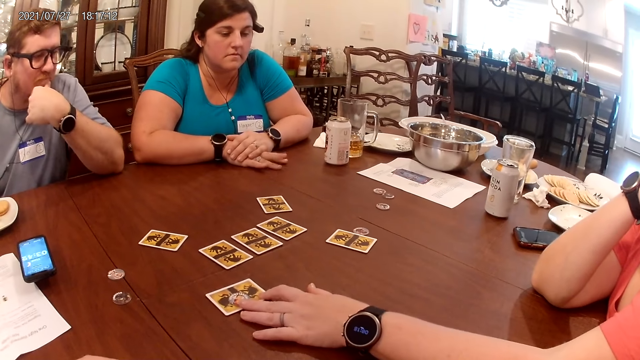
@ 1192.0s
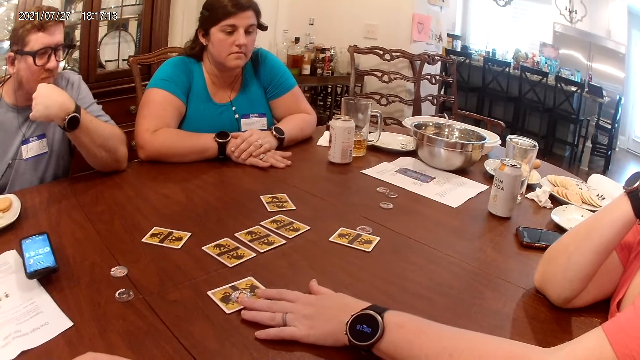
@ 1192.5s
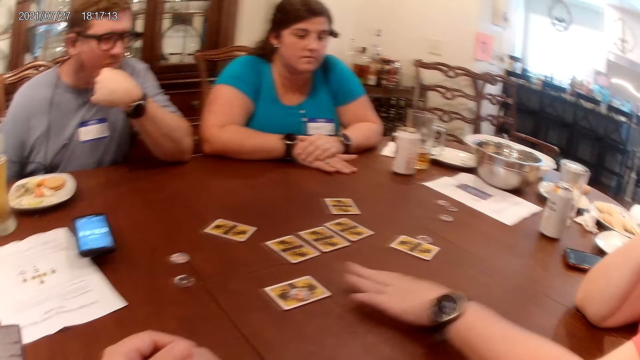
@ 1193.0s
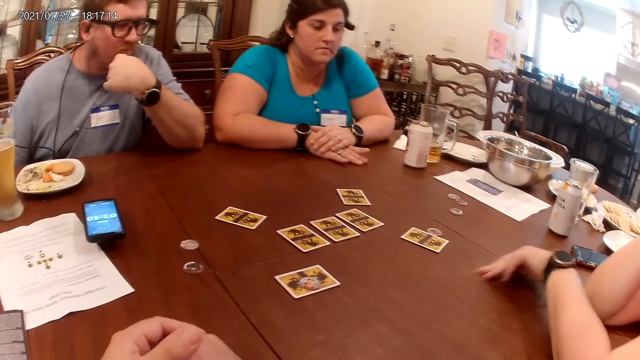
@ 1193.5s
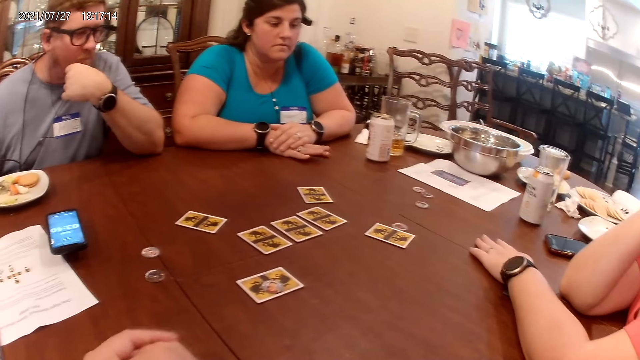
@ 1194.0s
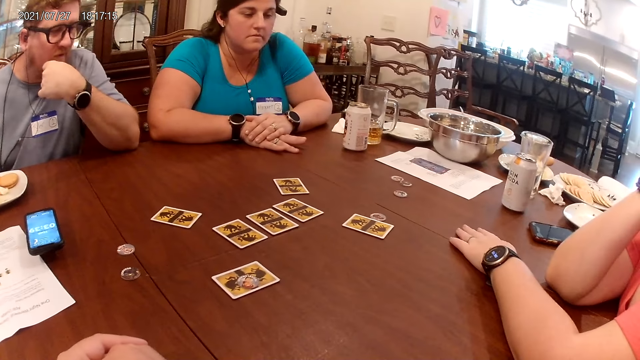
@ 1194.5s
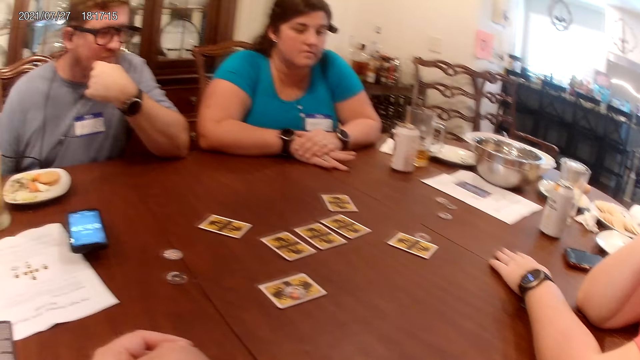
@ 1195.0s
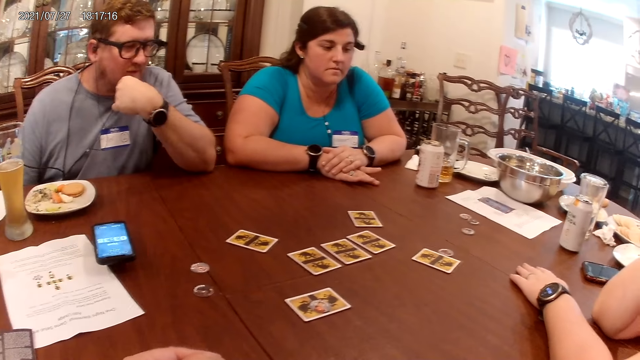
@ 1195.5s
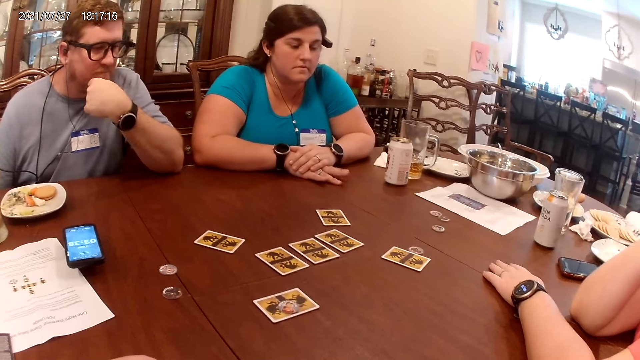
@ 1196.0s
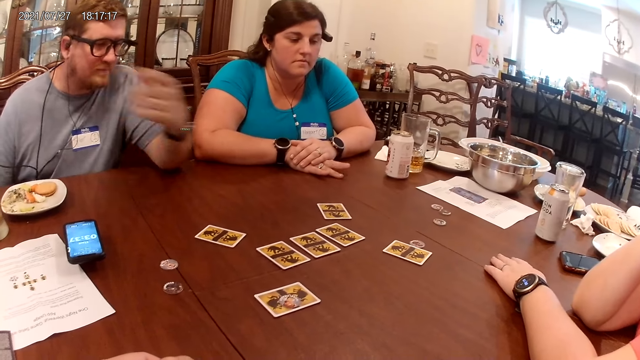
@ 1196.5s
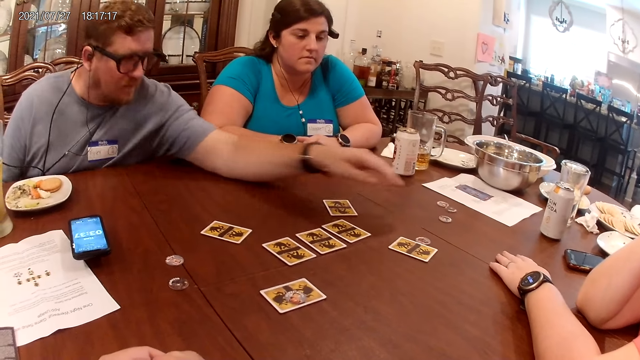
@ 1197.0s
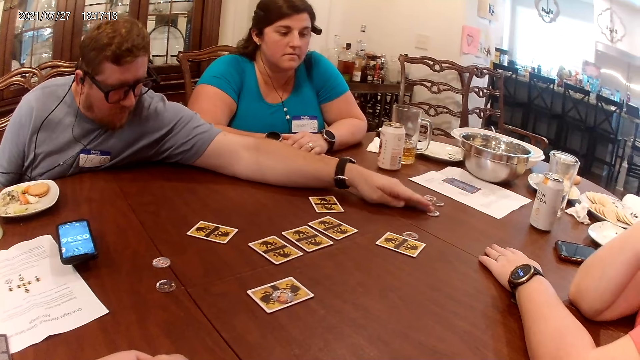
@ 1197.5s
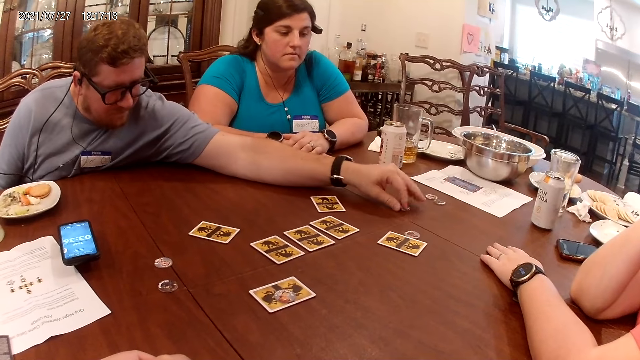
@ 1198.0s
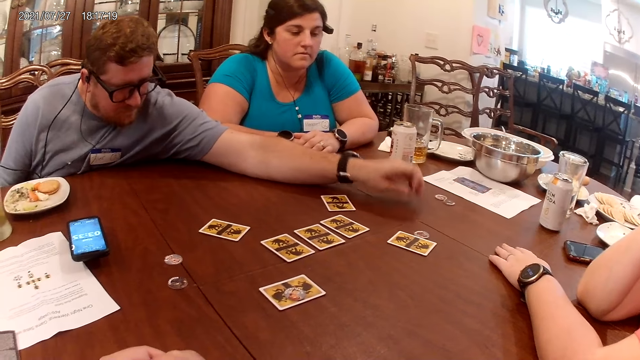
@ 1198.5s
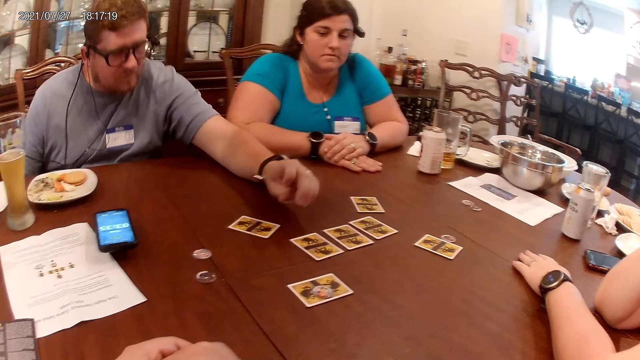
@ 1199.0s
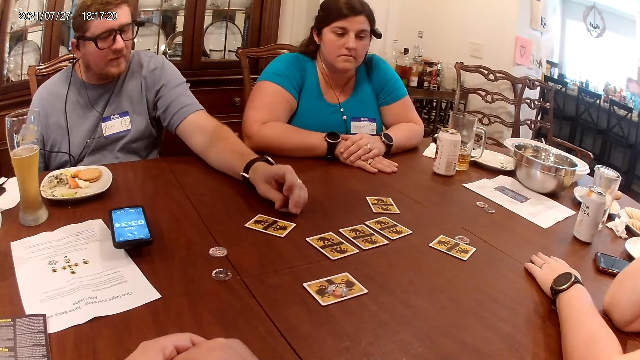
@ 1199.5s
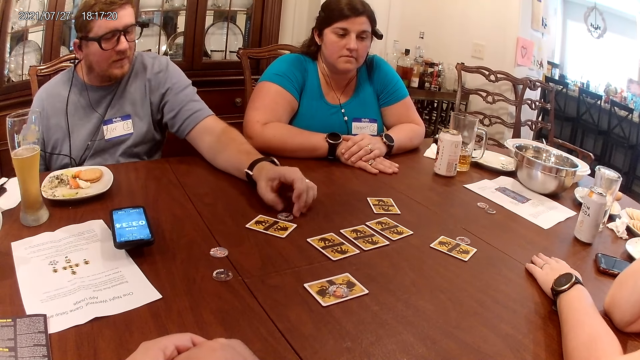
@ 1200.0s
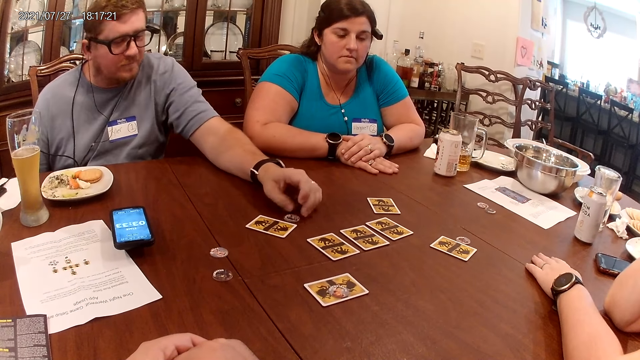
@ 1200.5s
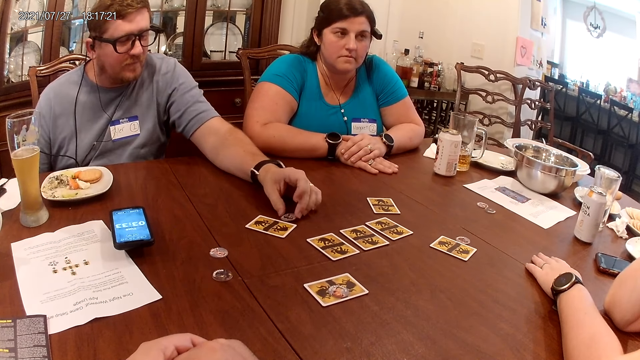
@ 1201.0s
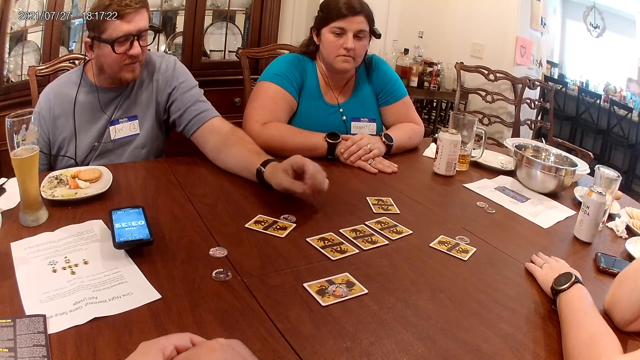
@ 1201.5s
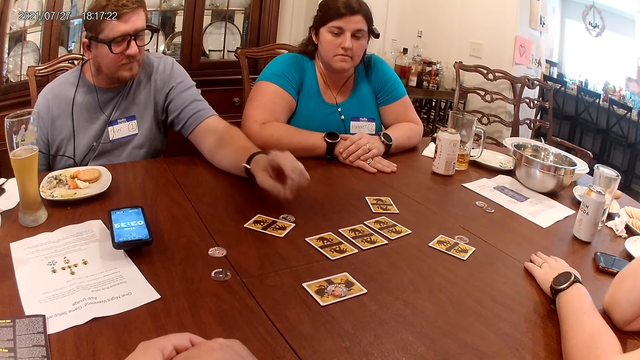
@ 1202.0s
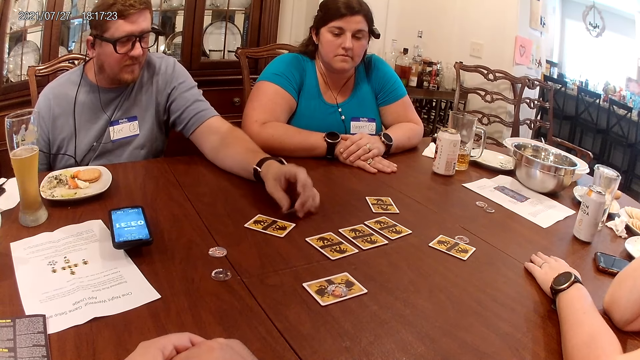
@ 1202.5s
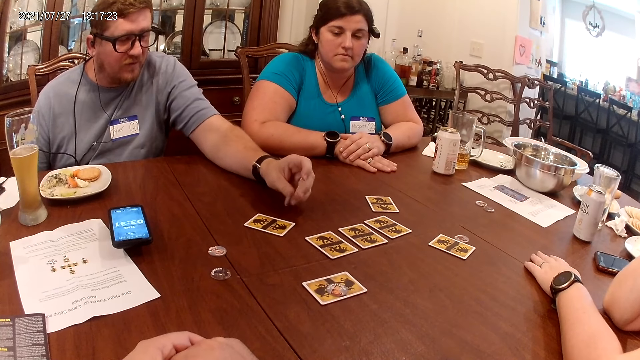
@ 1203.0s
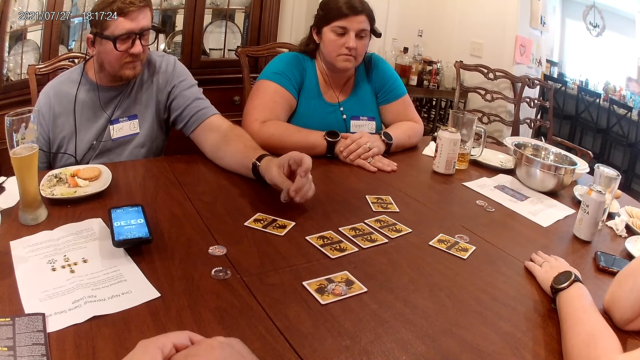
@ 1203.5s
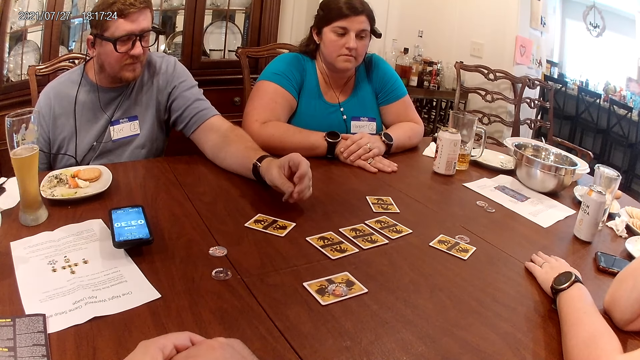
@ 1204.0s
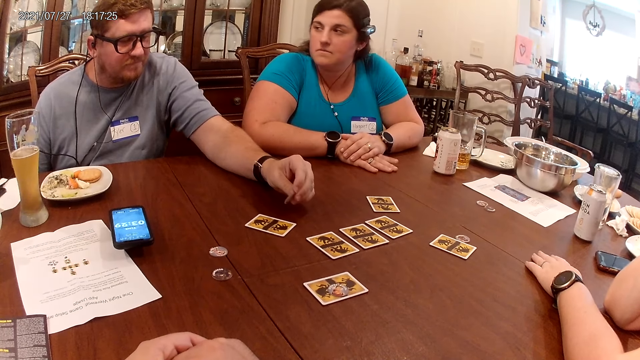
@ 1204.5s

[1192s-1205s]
The man moves a token on the table closer. The man picks the token from the table with his left hand. The man places the token on the table with his left hand. The man picks the token from the table with his left hand.

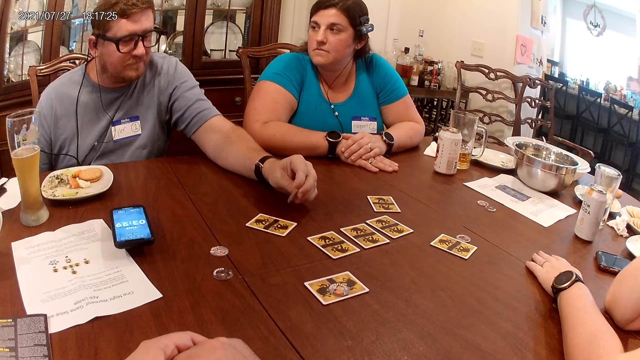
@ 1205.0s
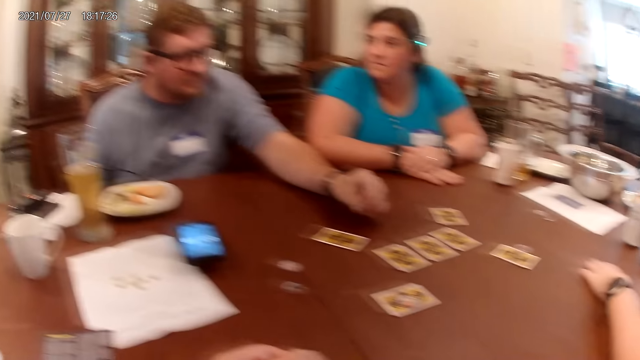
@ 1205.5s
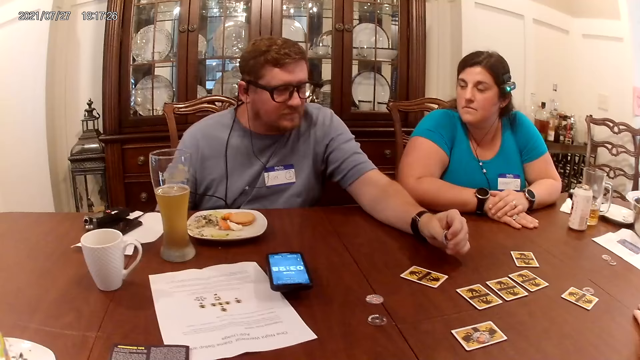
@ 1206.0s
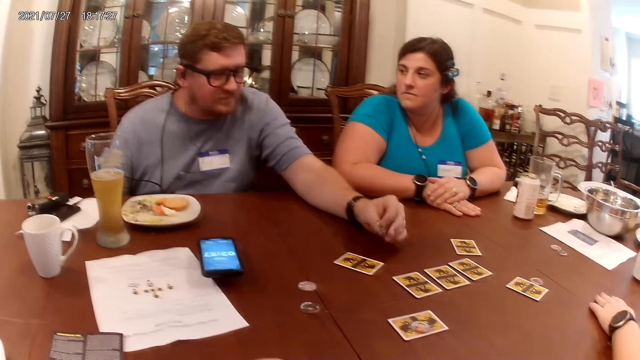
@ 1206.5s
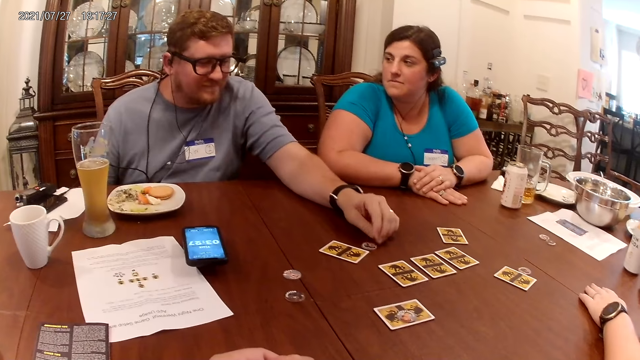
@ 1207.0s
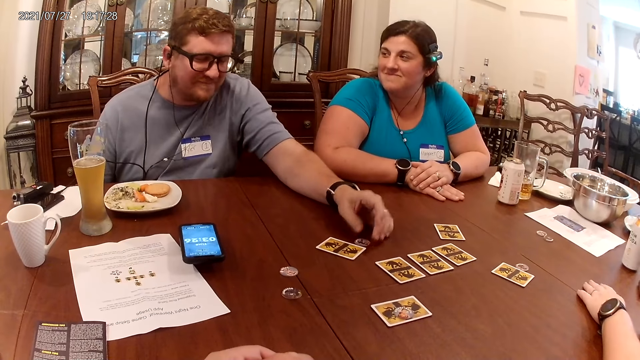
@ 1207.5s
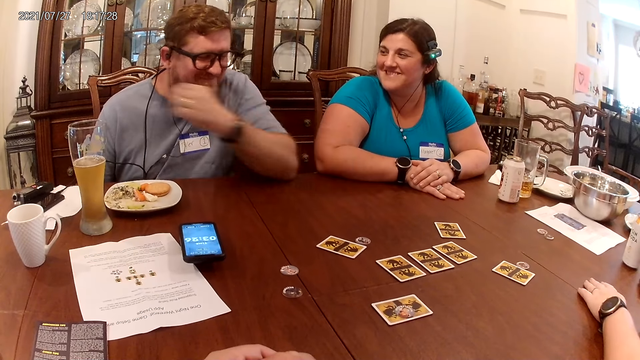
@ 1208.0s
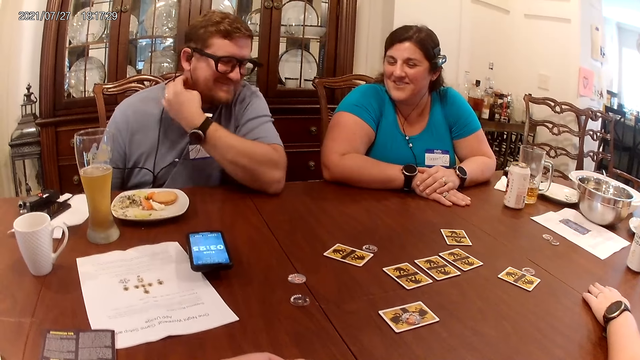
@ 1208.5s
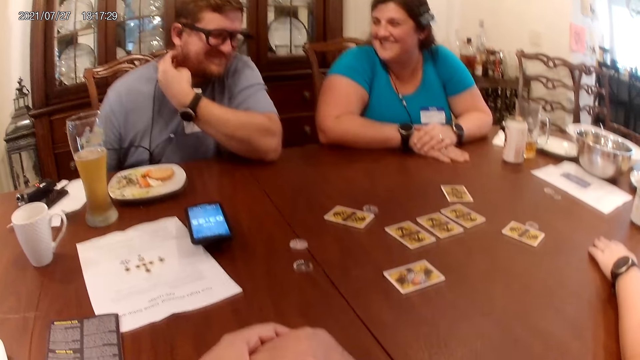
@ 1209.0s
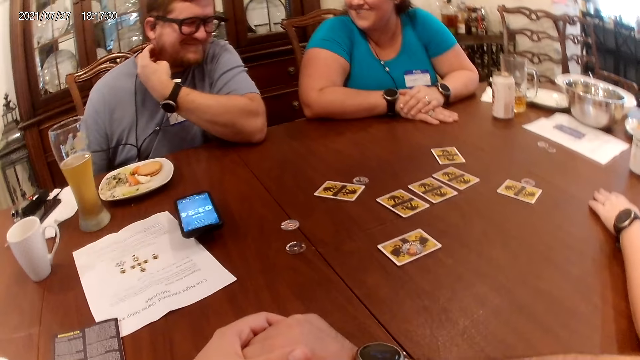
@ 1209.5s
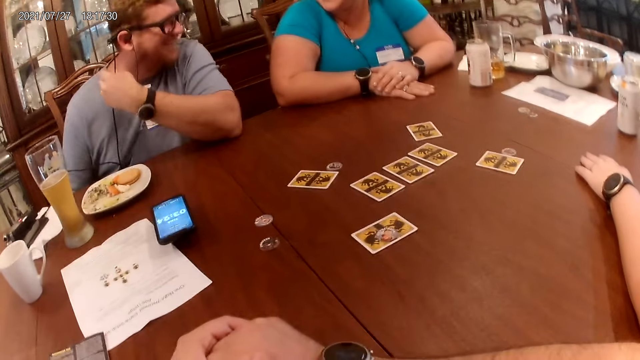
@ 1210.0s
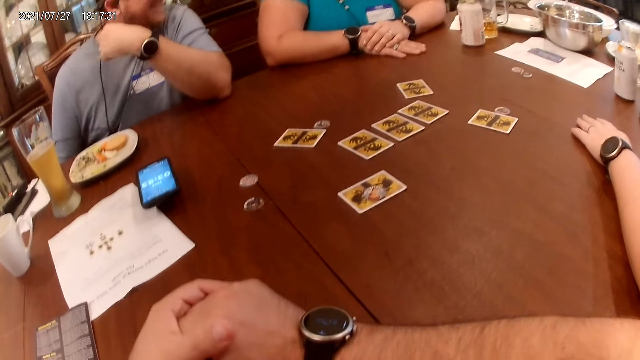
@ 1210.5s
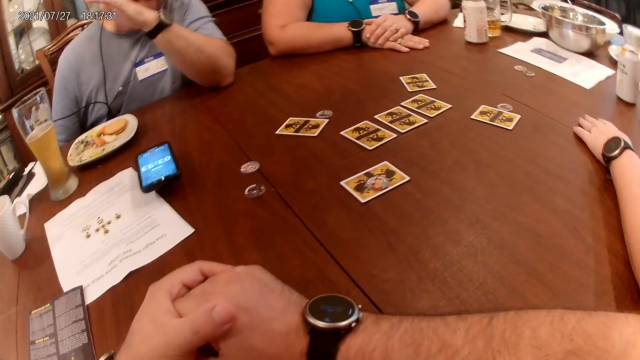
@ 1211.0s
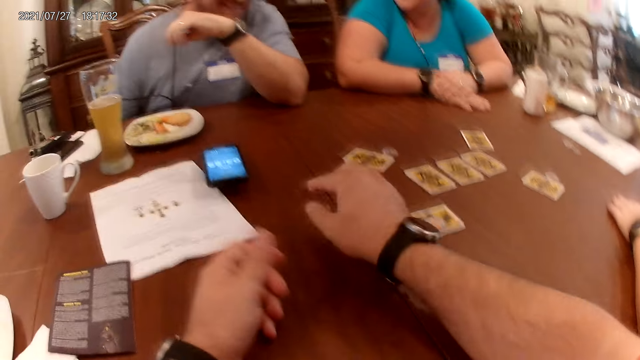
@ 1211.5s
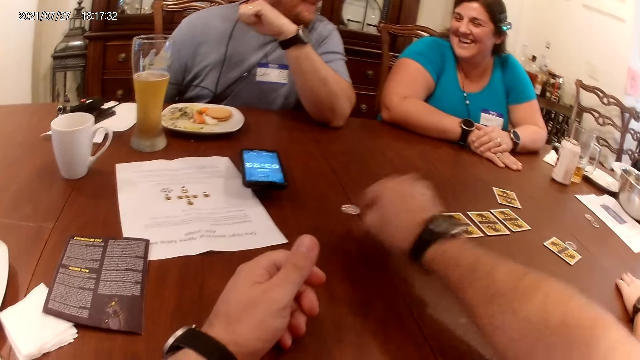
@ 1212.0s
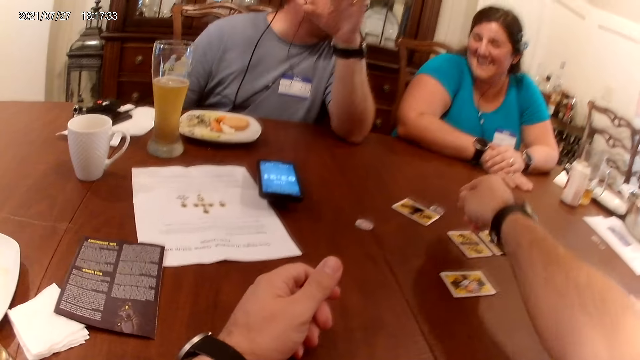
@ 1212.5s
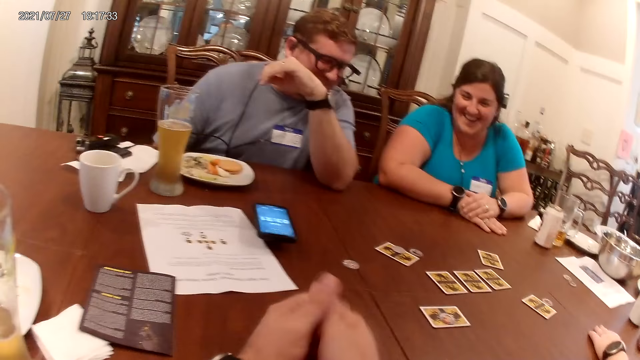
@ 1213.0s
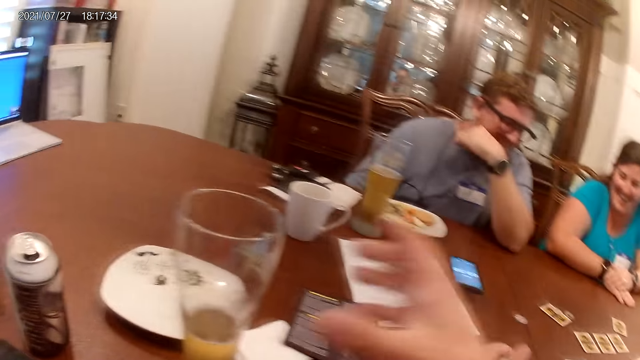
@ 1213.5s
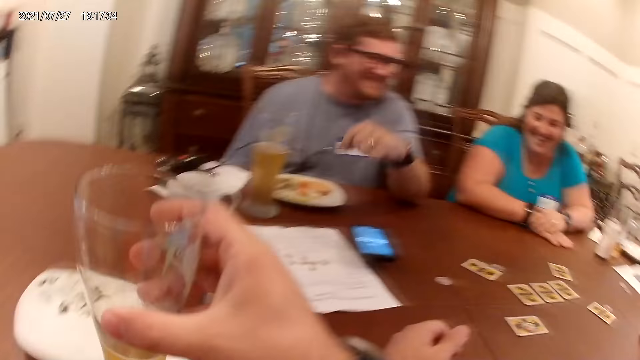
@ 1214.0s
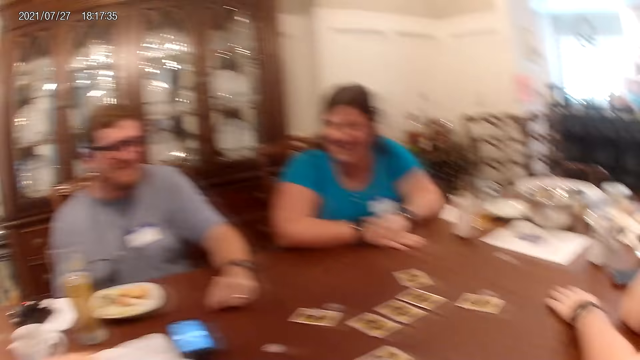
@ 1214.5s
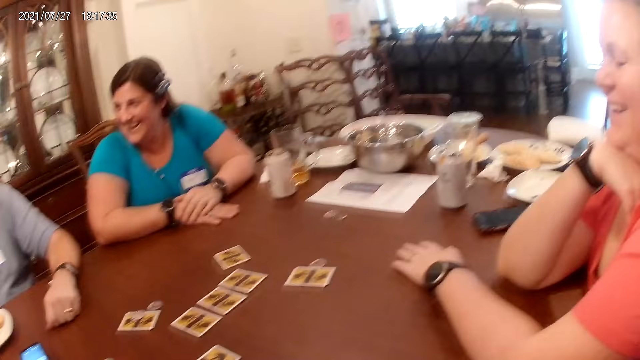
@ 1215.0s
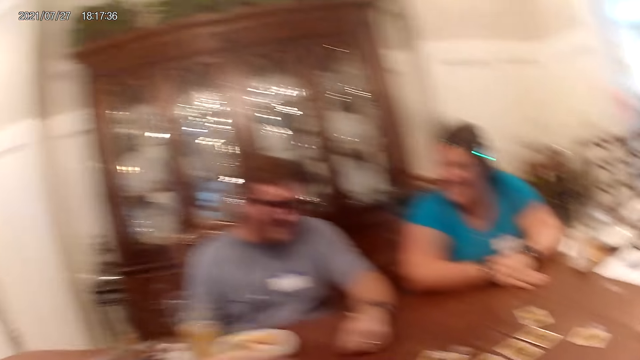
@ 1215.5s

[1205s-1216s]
The man places the token on the table with his left hand. The man scratches his neck with his left hand. The camera wearer moves a token on the table. He picks the token from the table with his right hand. He drops the token on a card on the table with his right hand. He picks up a glass of wine from the table with his right hand.
